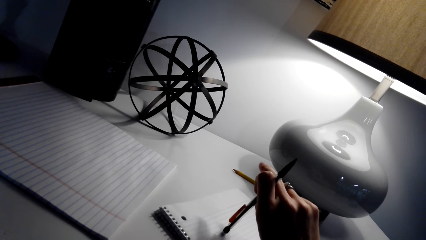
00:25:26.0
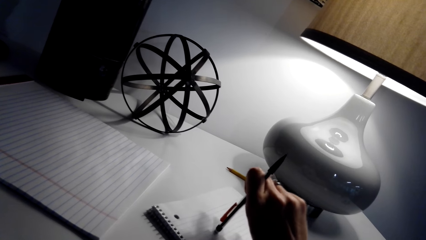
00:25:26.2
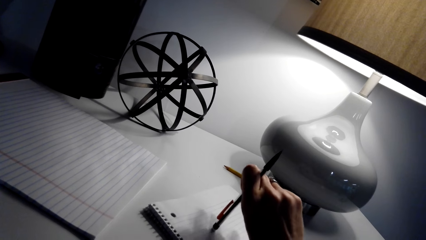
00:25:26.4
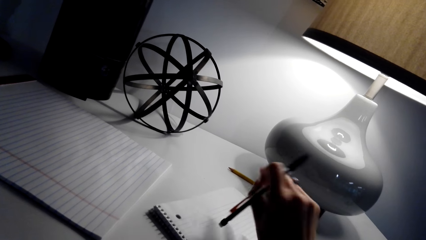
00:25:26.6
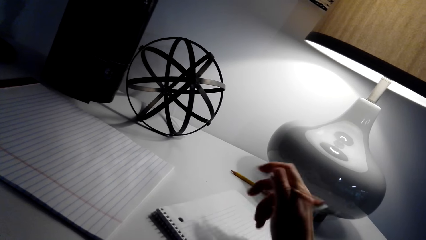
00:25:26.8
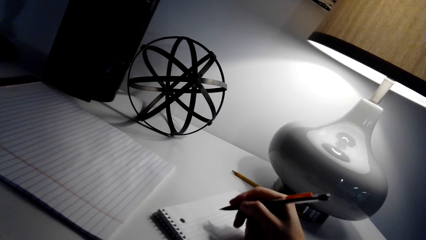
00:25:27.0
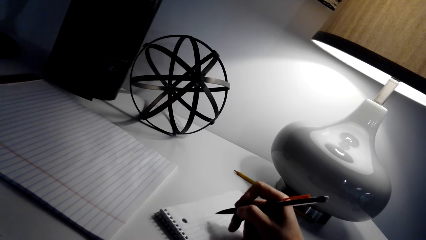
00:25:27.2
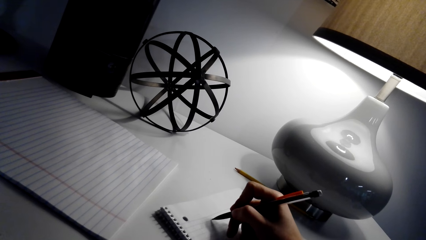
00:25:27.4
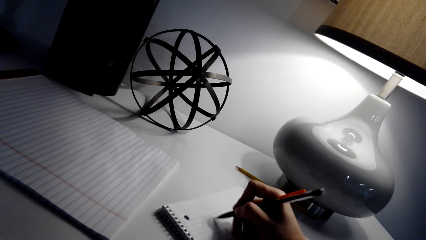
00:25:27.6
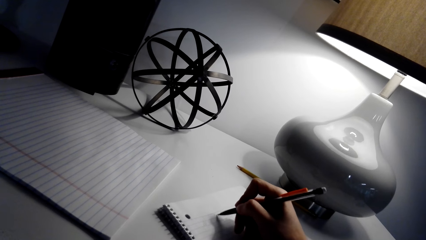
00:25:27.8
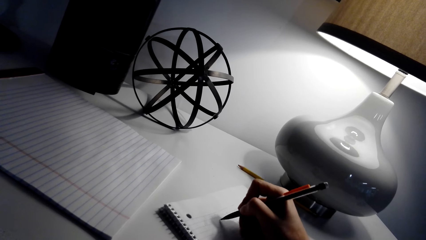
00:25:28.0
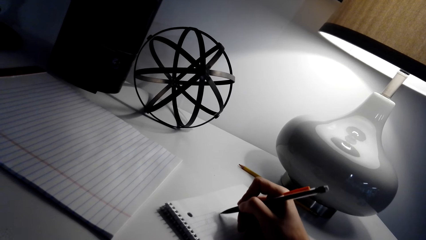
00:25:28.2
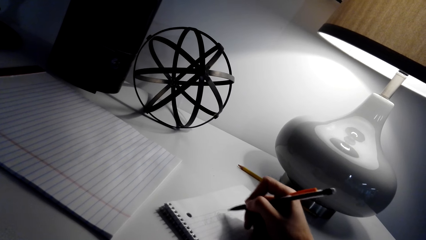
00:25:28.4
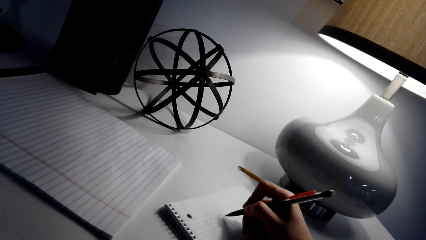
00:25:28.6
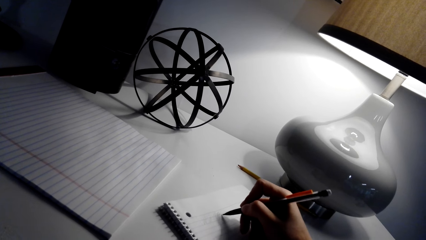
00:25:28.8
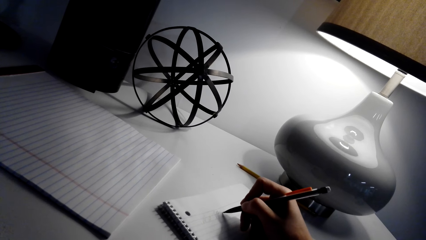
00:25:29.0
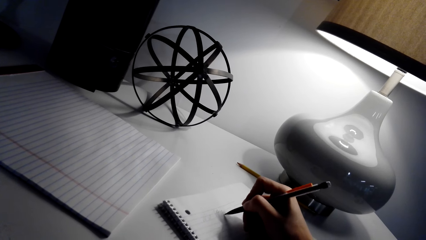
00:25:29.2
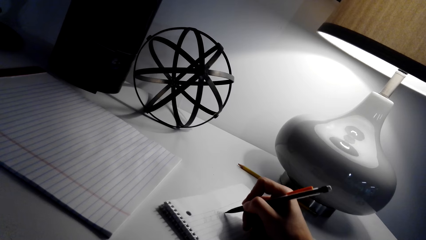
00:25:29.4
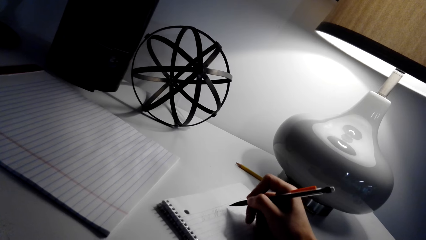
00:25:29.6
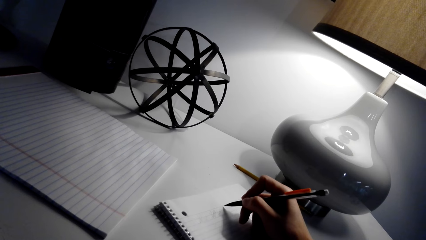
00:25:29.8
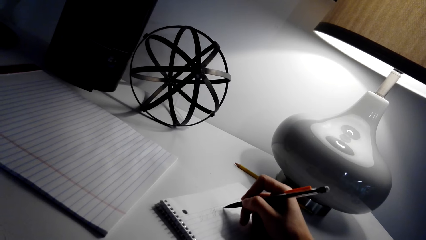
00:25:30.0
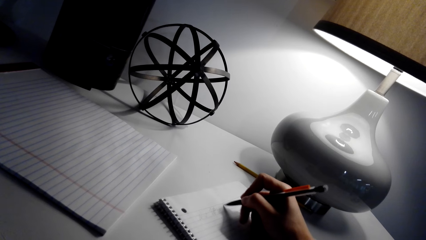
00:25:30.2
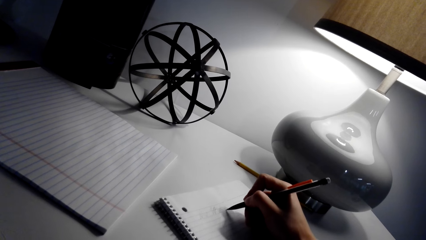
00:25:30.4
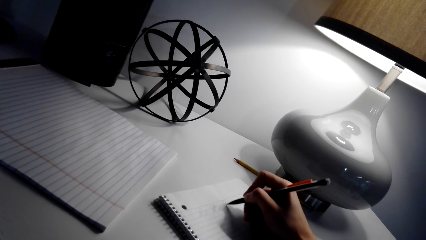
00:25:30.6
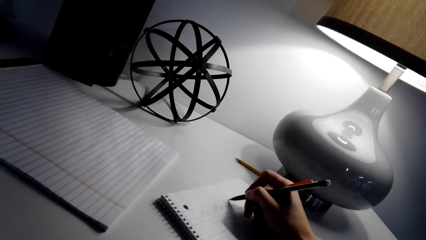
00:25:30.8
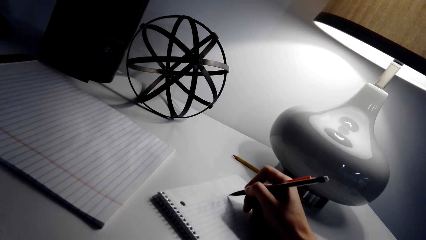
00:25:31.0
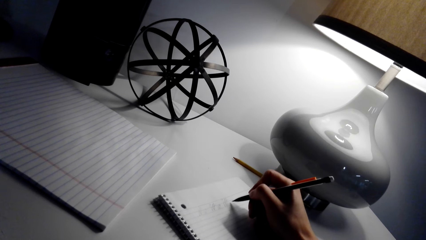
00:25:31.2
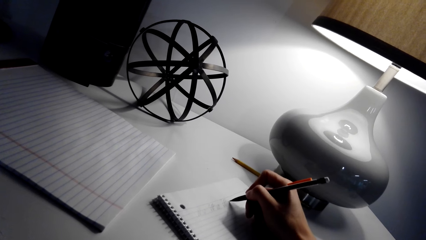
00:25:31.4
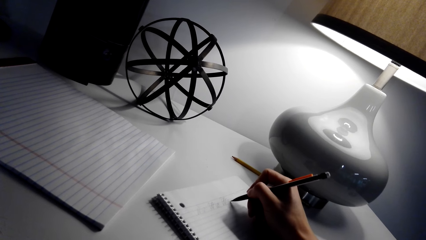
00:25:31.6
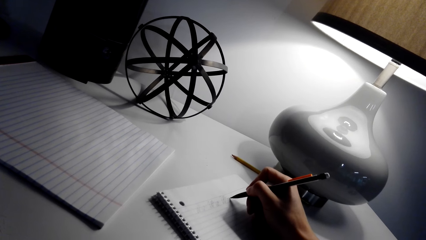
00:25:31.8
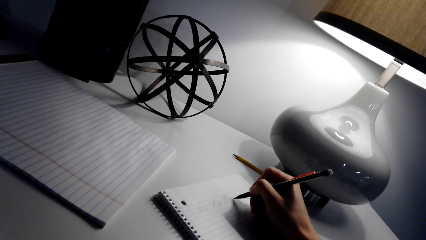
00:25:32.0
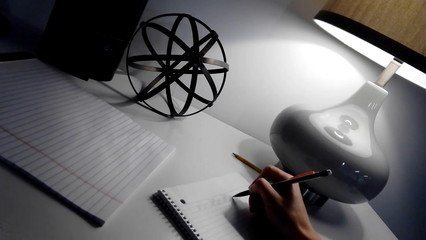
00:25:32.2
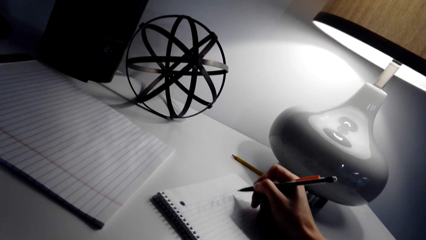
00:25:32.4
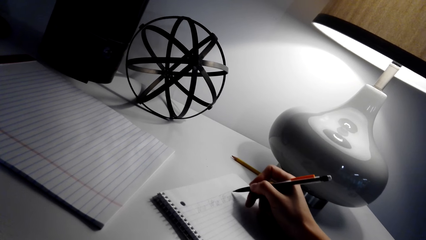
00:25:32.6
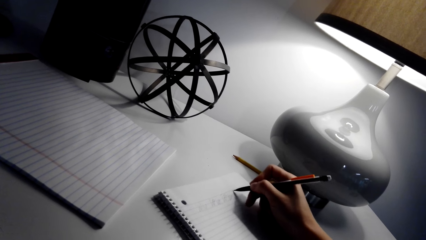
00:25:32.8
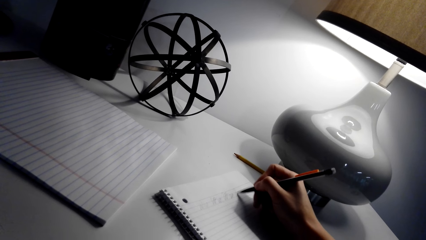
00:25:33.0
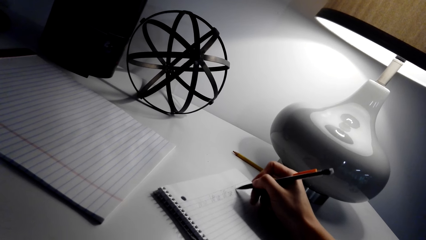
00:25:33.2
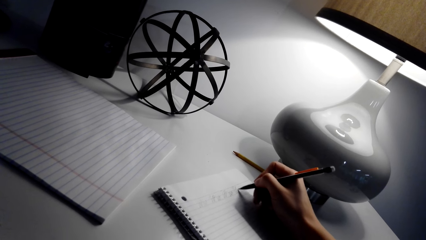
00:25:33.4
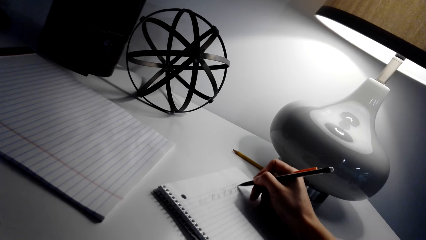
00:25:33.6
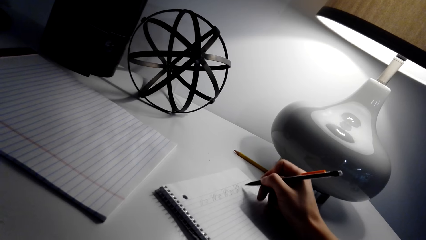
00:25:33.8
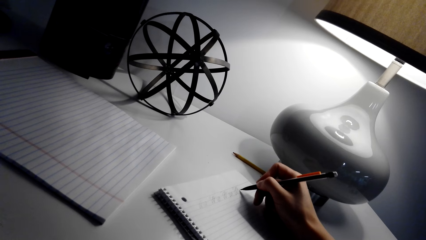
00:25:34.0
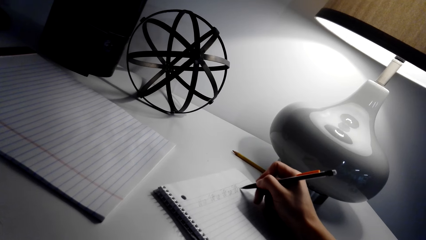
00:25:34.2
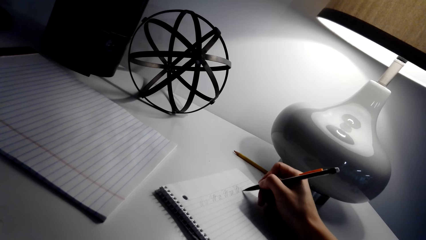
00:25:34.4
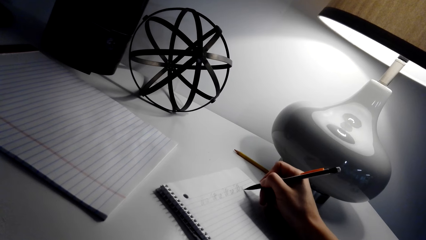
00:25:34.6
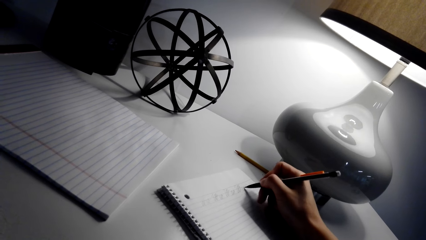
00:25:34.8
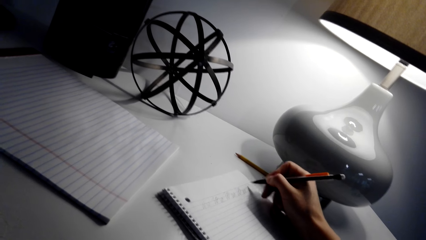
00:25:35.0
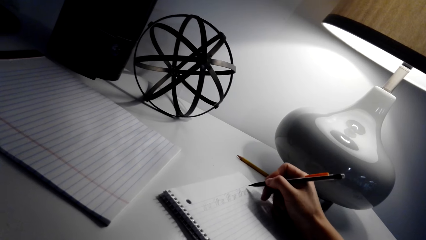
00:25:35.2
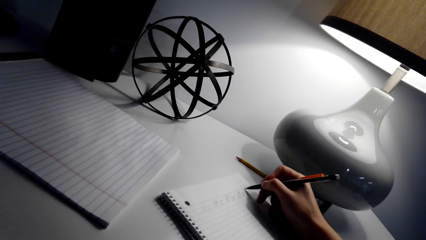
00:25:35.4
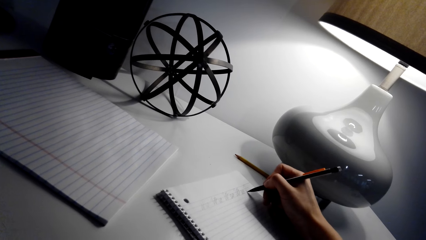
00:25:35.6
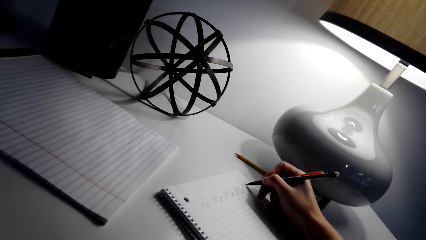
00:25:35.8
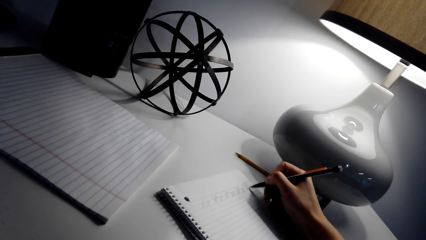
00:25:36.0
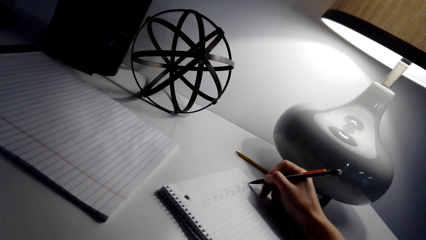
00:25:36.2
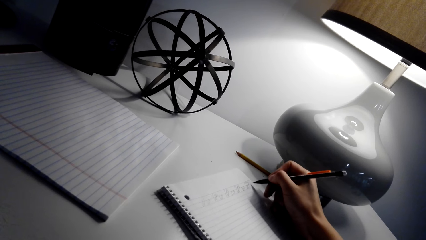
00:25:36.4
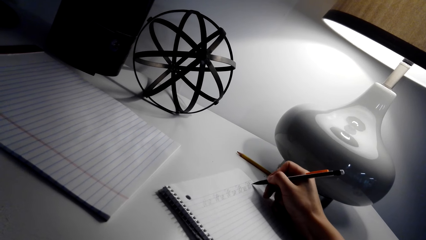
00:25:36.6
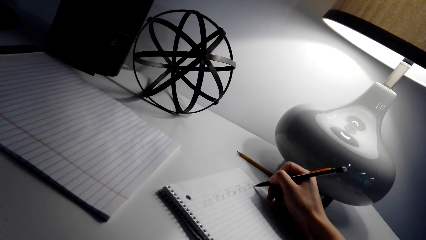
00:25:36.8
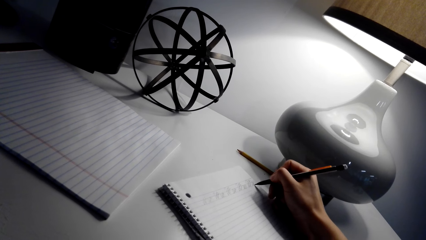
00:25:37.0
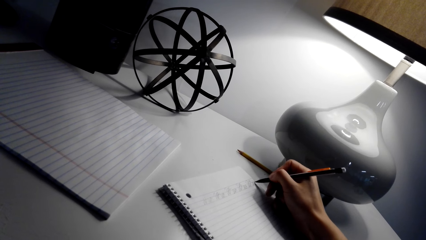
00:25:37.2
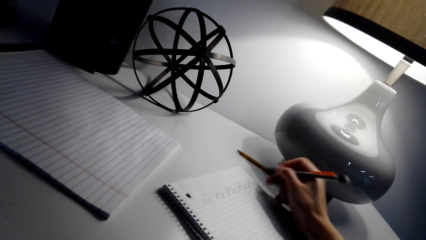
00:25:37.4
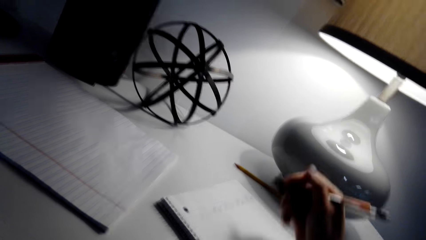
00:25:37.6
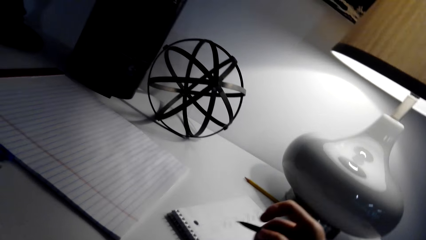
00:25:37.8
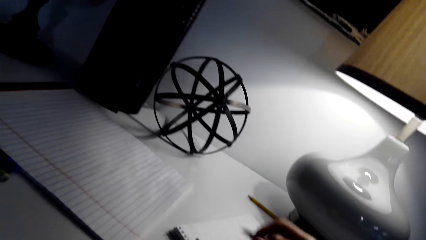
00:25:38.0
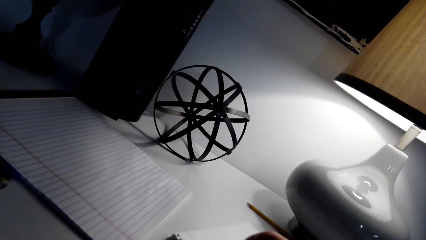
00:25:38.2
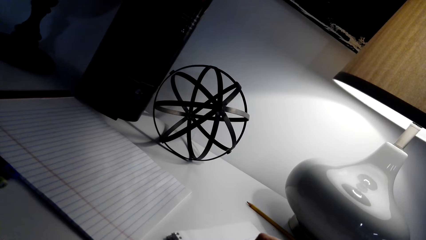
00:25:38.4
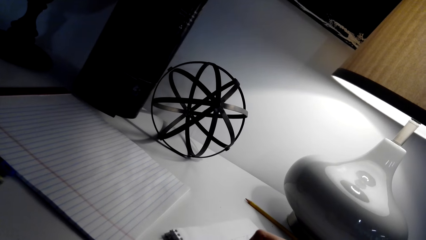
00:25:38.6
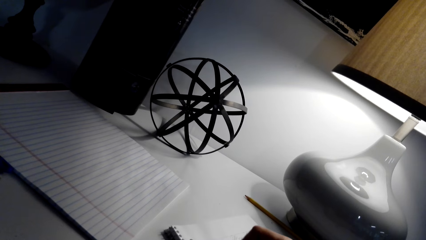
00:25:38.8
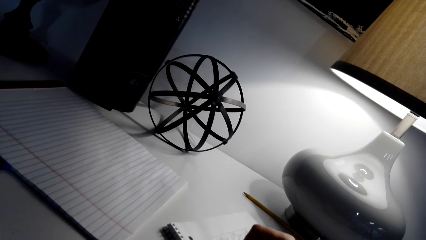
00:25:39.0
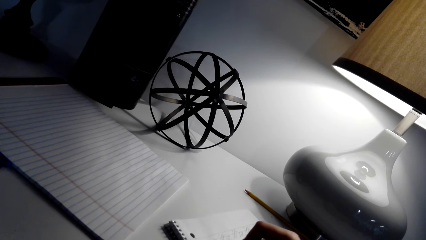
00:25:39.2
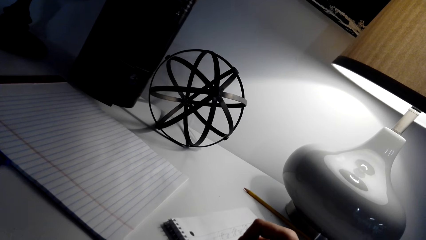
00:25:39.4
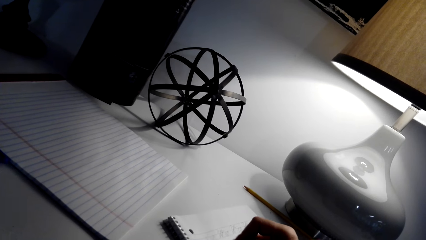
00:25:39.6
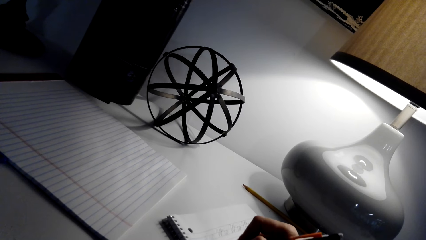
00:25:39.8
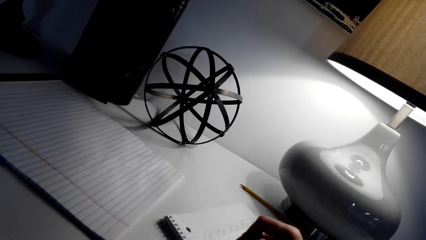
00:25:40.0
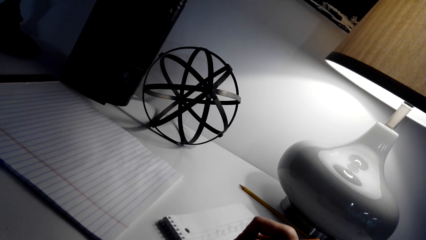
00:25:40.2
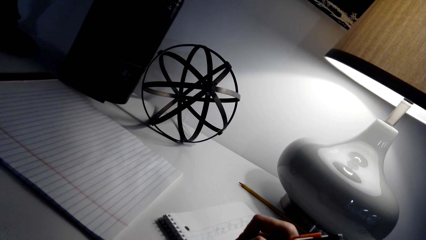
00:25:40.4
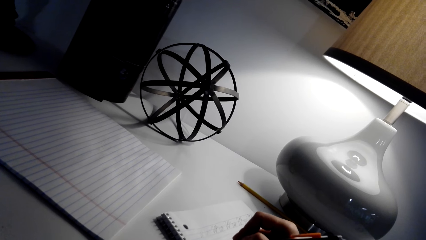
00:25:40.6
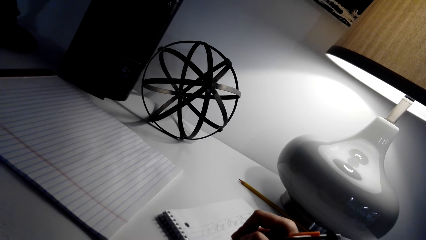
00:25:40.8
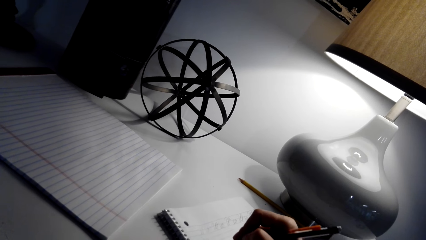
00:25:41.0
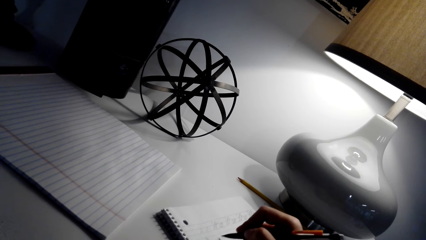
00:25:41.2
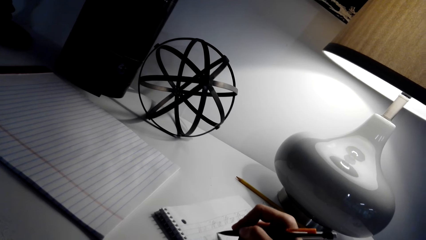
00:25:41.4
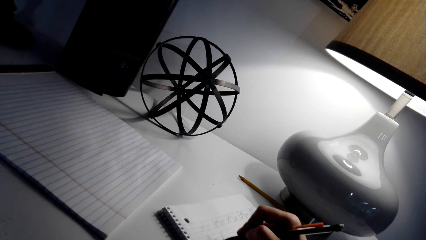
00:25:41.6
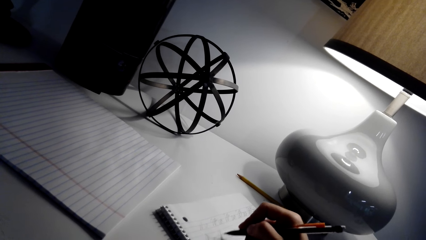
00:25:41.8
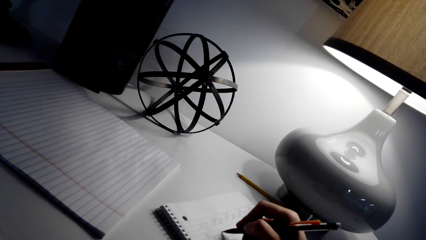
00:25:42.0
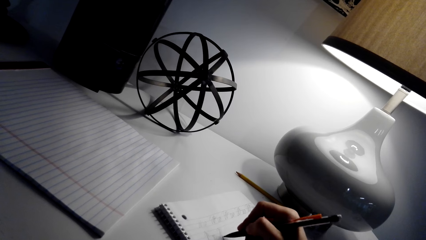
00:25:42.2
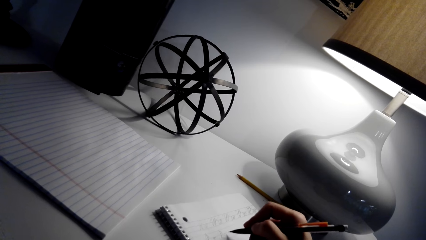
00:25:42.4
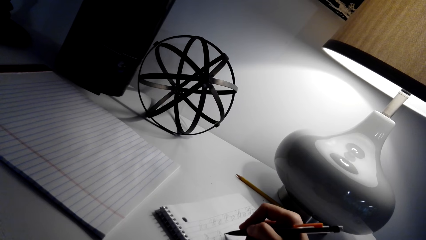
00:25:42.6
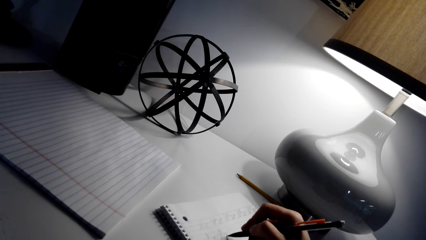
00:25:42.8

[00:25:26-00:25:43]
The camera wearer turns the pen upside down. They hold the pen. They turn the pen. They write on the book.
